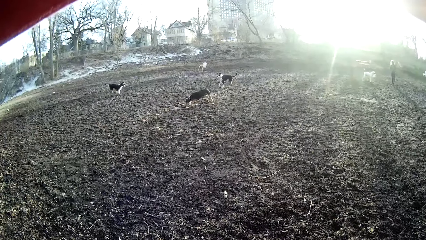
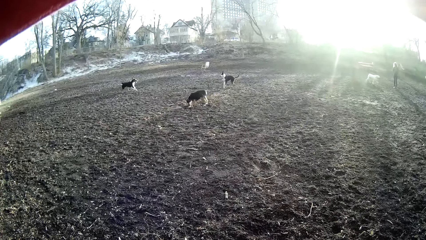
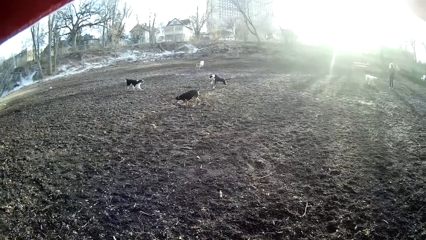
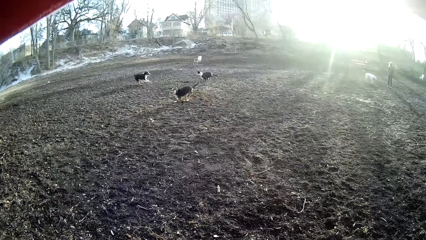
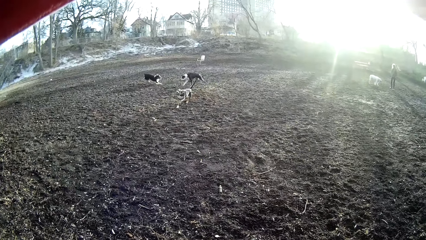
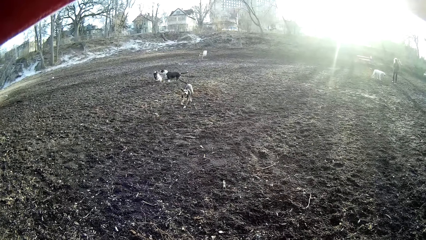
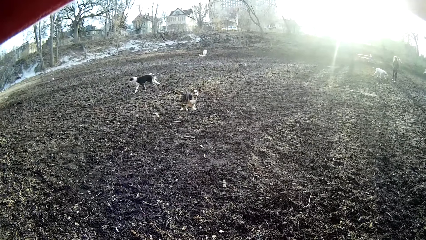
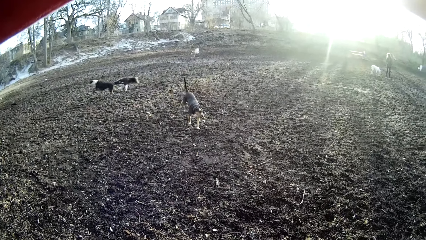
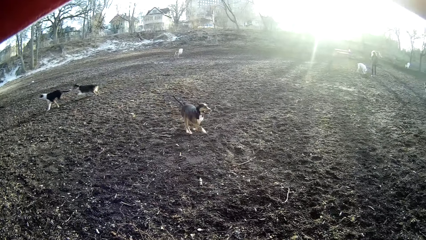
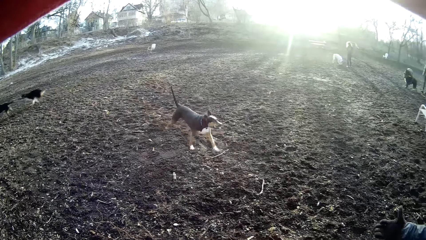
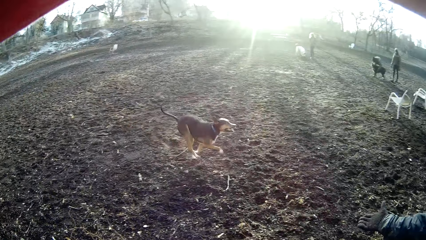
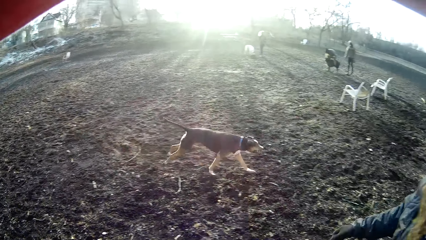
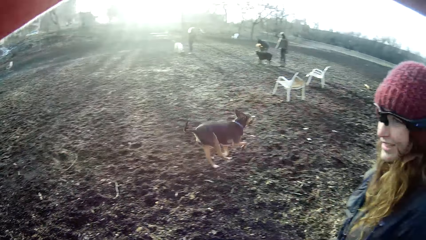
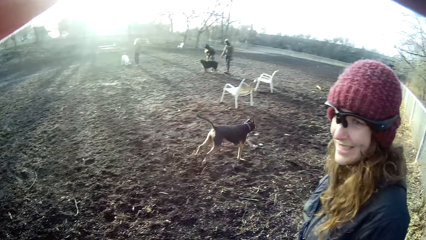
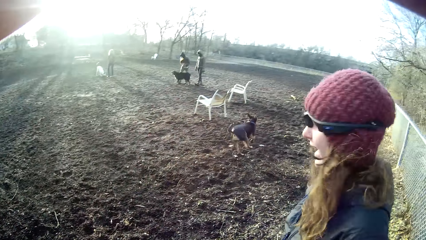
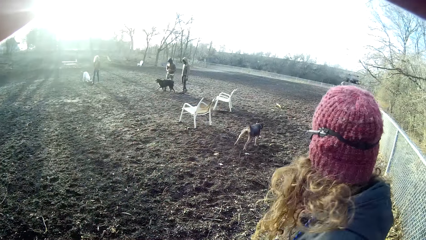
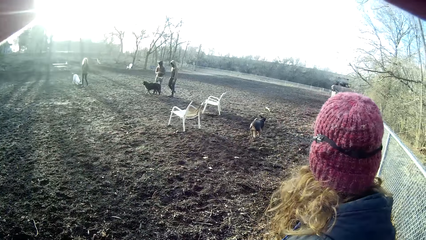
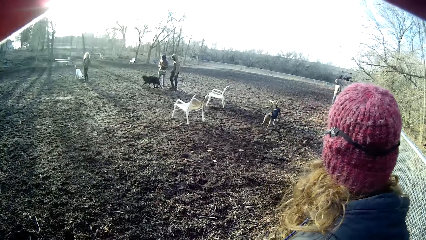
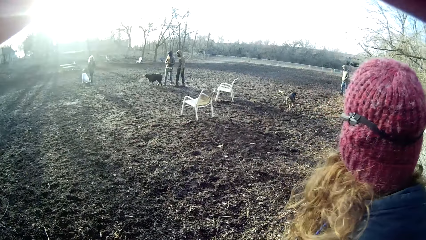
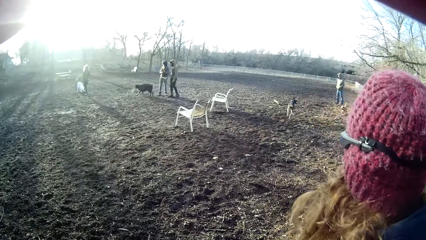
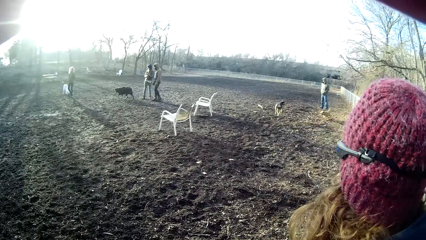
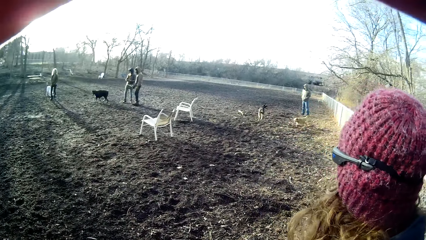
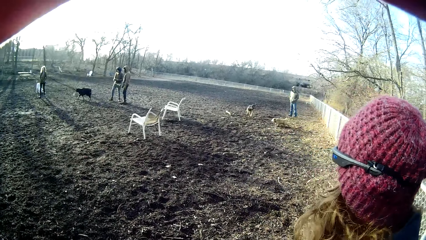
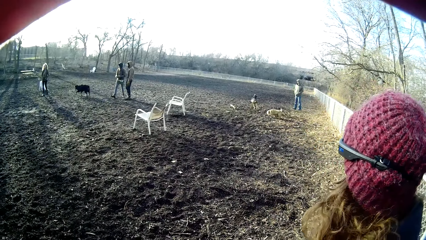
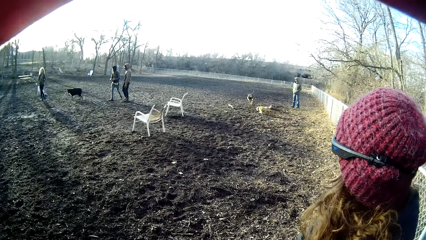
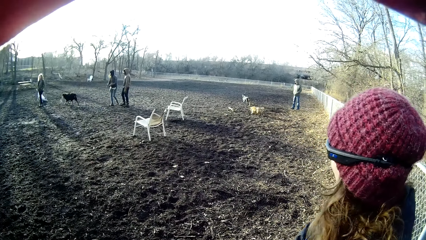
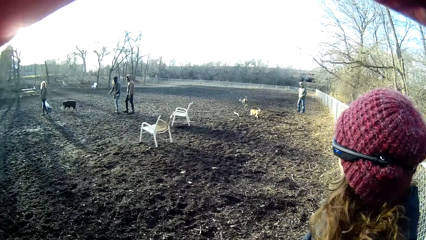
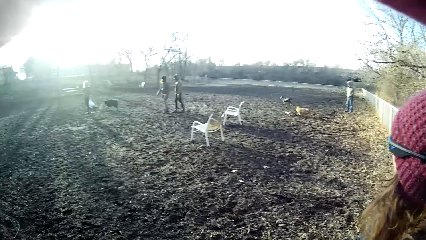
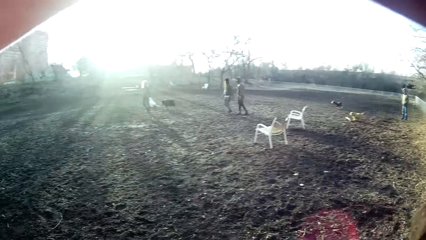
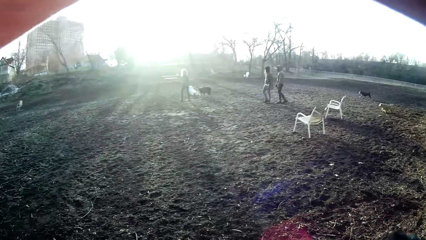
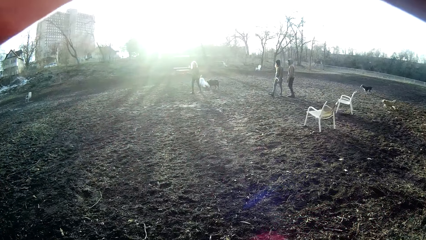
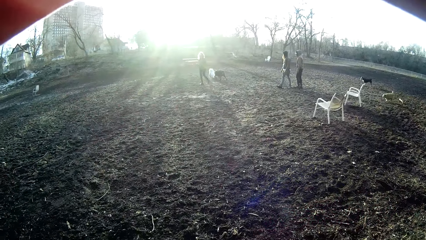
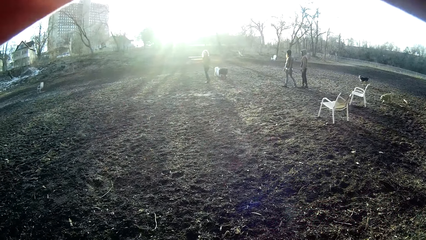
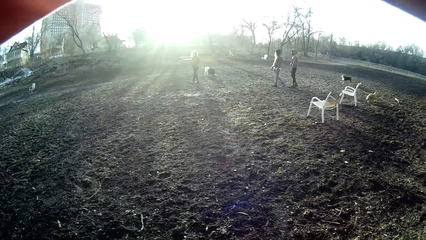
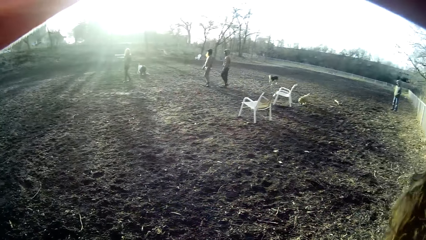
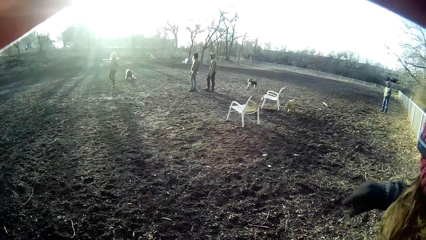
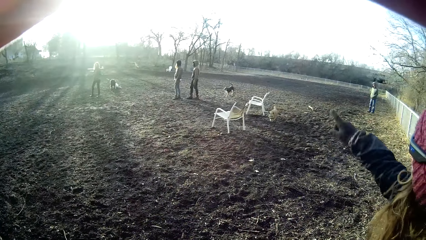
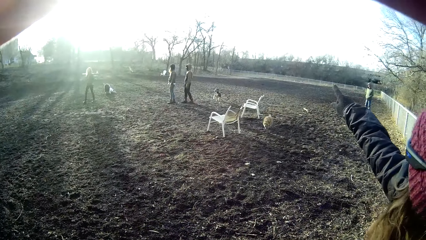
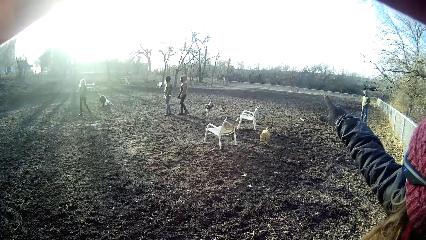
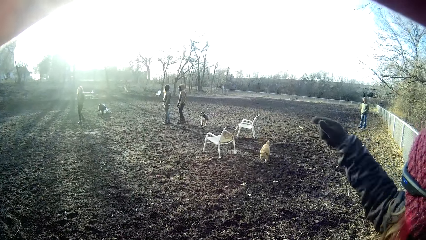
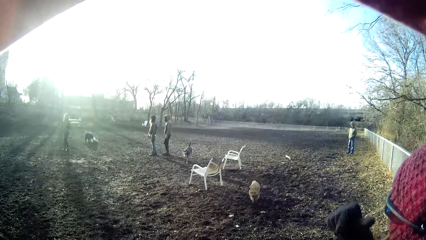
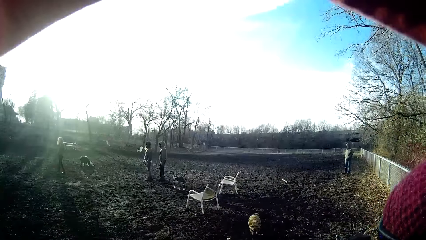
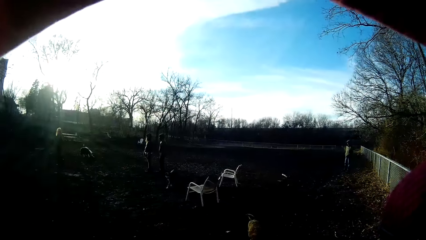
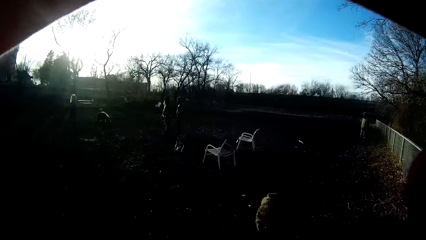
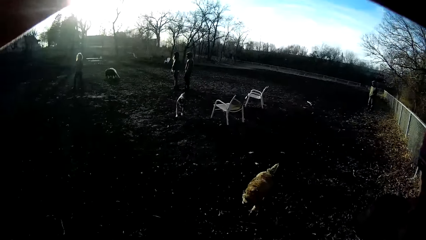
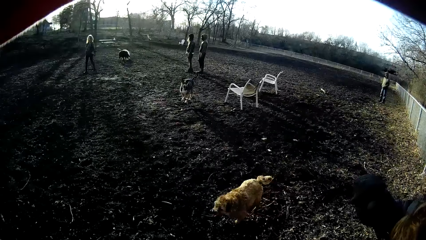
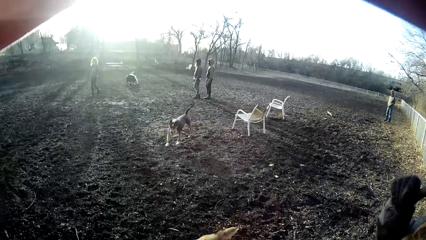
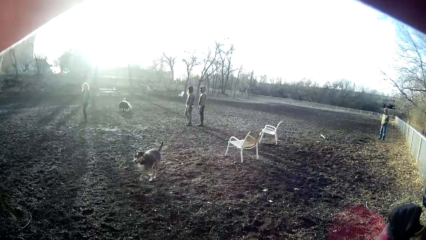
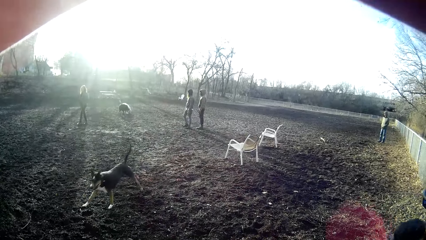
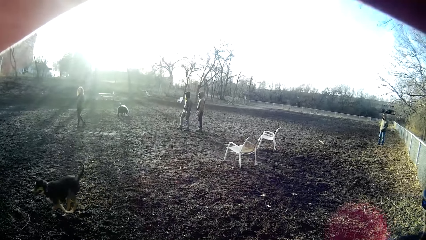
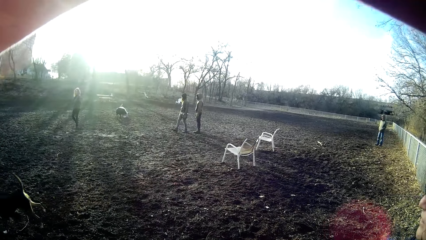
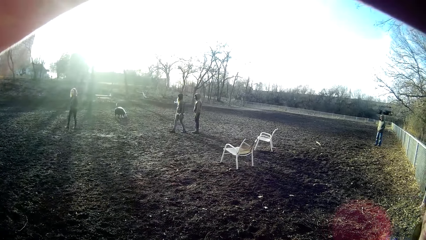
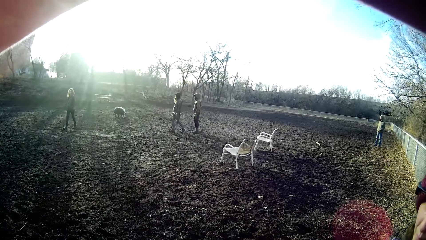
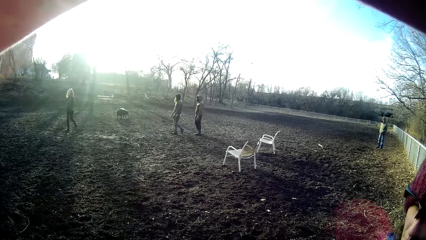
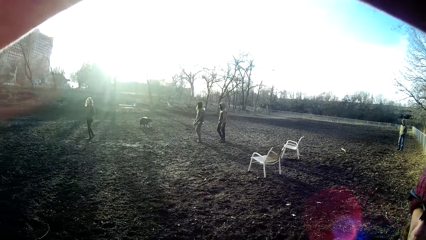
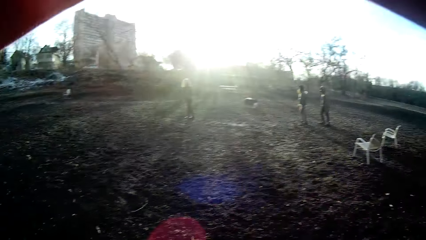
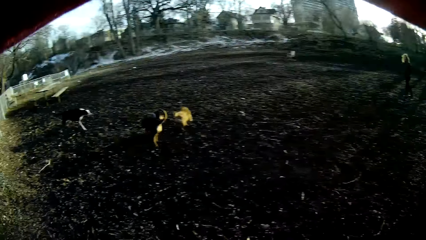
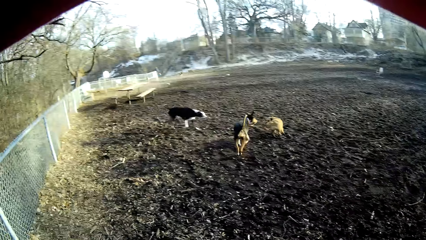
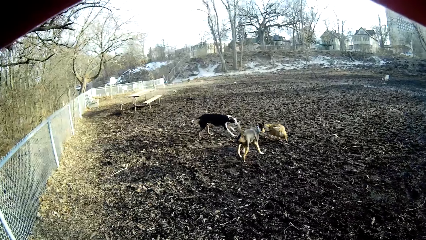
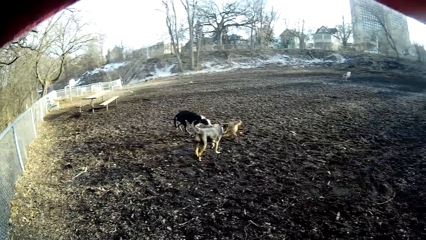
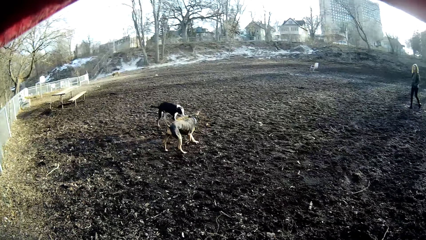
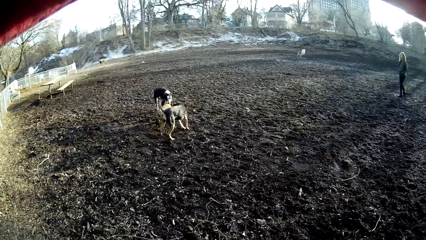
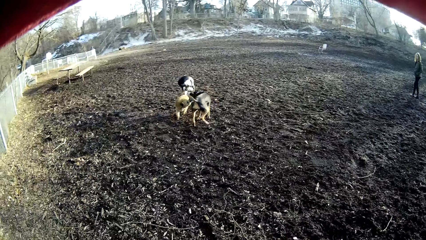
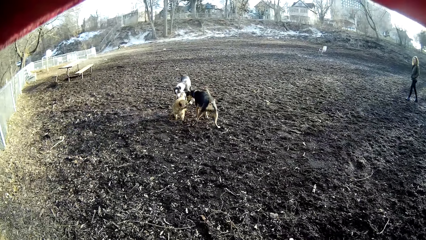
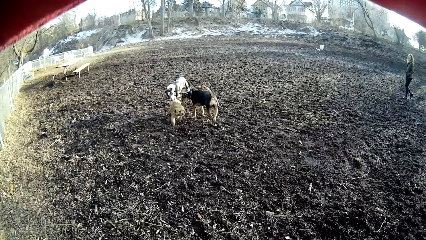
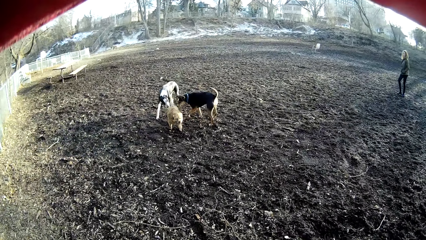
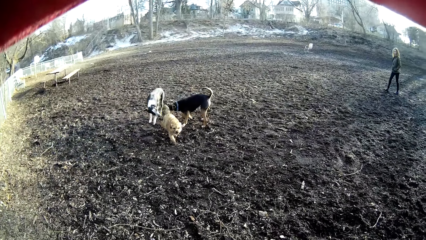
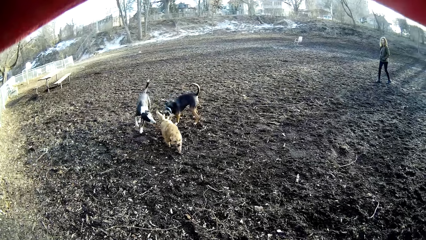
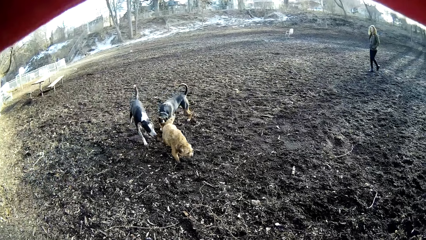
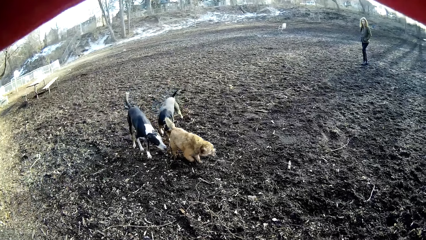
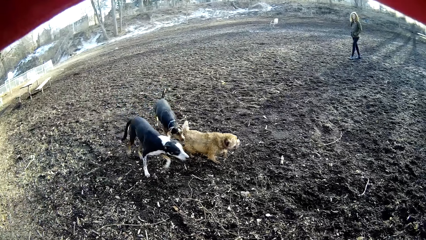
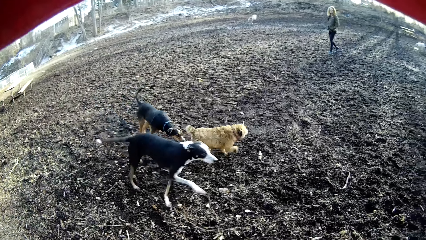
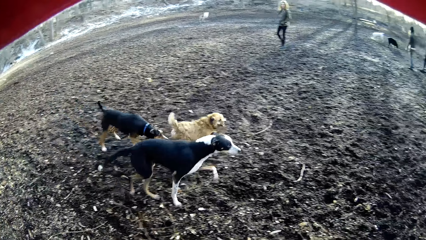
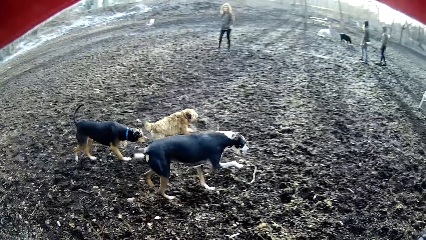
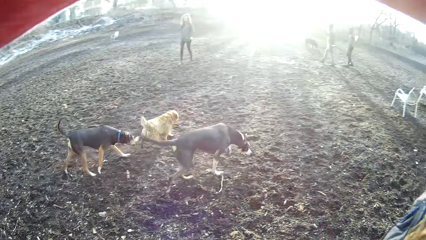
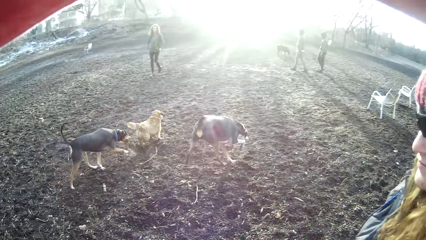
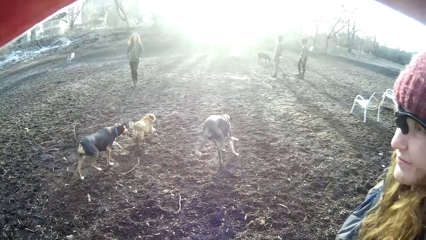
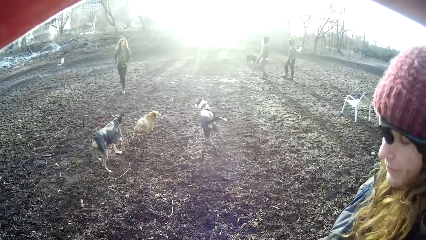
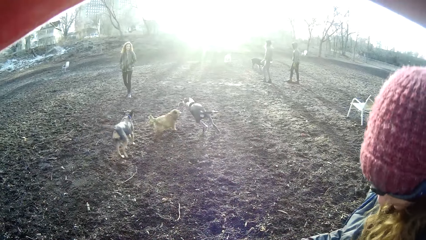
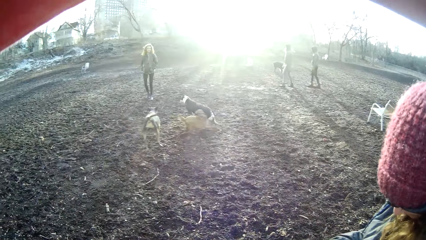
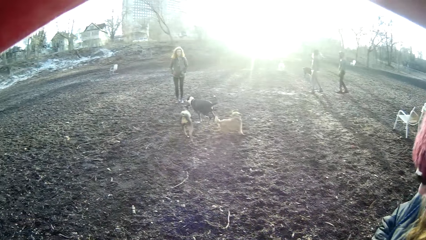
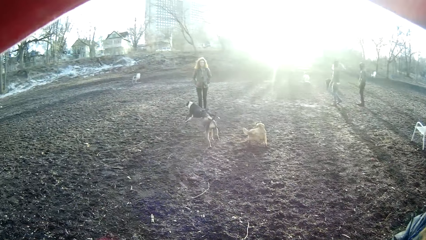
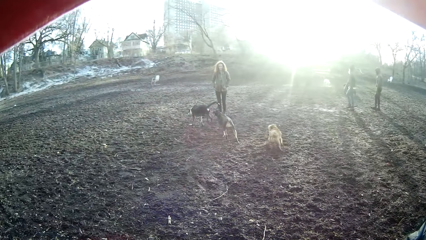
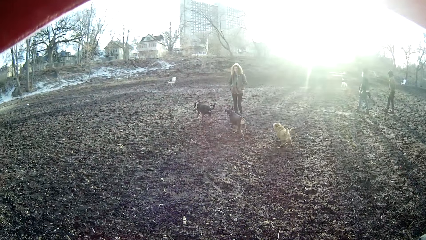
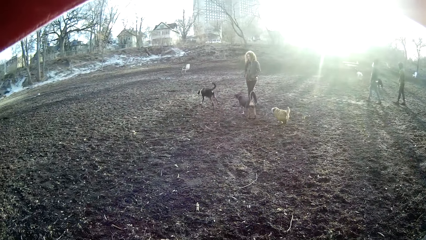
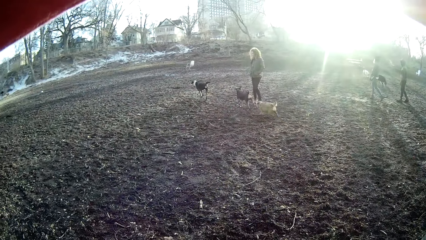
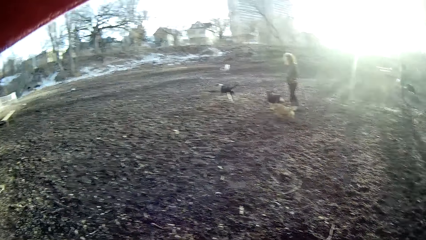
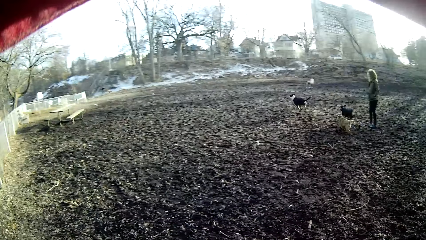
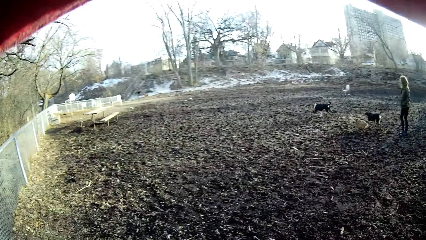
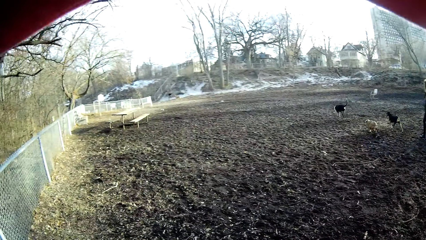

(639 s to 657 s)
The dog returns with the stick. The camera wearer looks at the dogs. Another woman walks around. A man walks around. Another man walks around.
